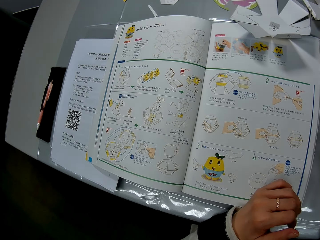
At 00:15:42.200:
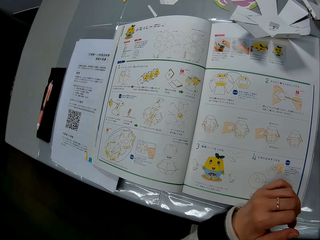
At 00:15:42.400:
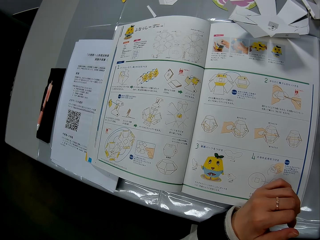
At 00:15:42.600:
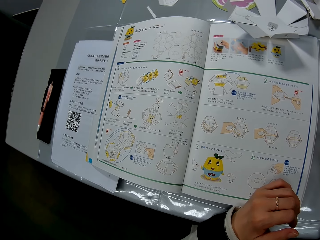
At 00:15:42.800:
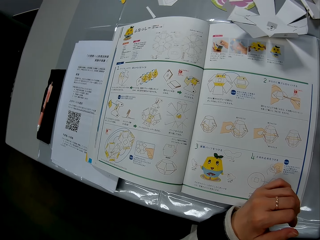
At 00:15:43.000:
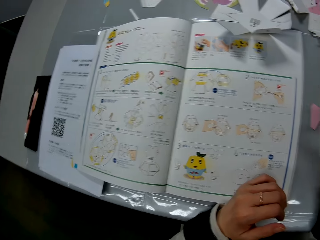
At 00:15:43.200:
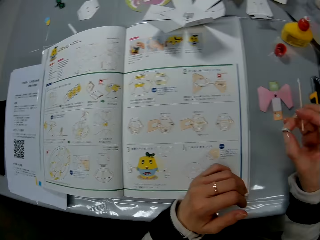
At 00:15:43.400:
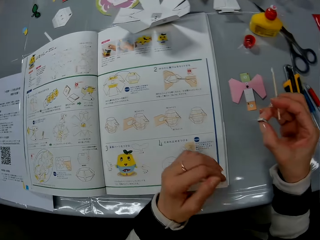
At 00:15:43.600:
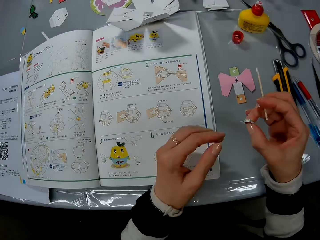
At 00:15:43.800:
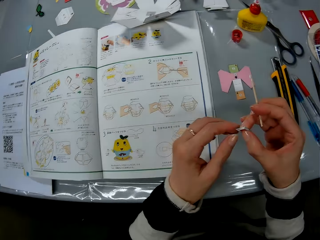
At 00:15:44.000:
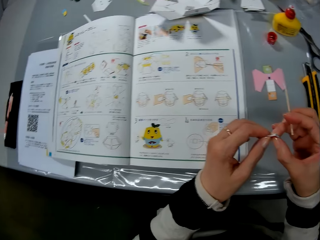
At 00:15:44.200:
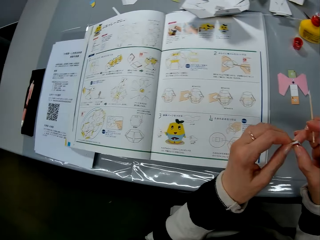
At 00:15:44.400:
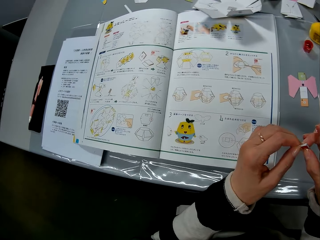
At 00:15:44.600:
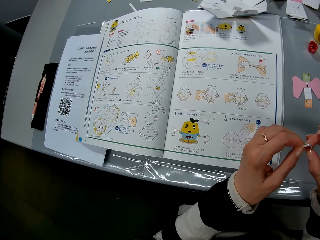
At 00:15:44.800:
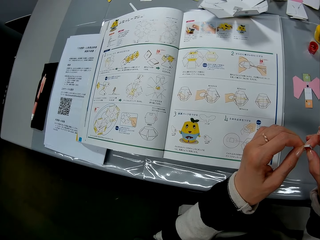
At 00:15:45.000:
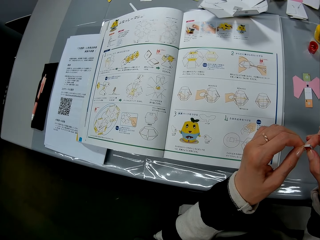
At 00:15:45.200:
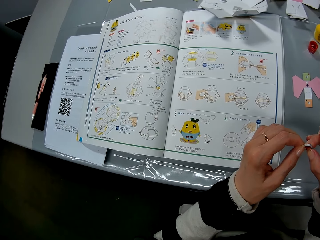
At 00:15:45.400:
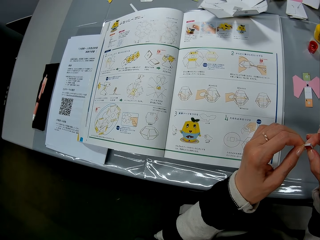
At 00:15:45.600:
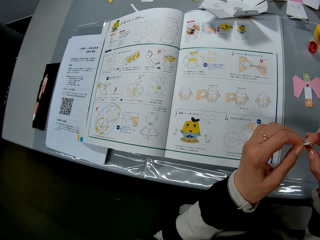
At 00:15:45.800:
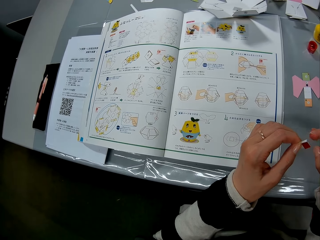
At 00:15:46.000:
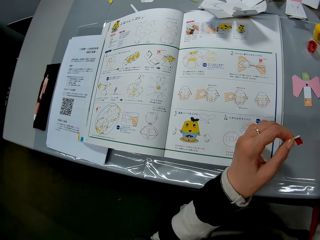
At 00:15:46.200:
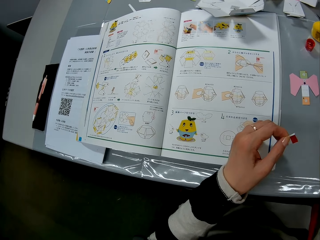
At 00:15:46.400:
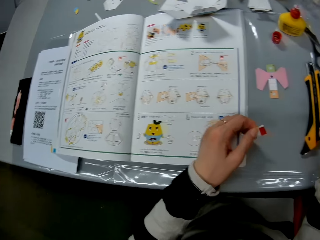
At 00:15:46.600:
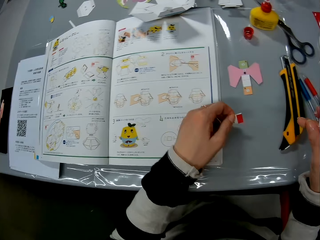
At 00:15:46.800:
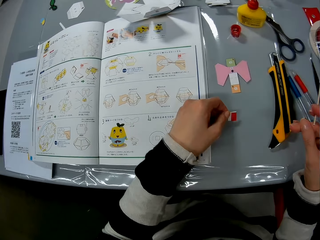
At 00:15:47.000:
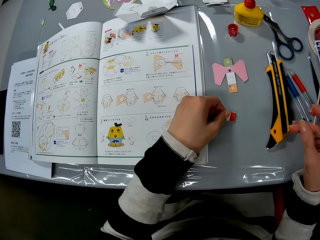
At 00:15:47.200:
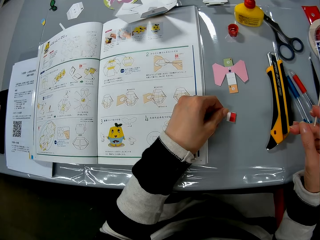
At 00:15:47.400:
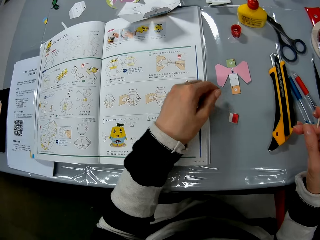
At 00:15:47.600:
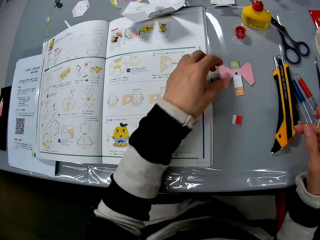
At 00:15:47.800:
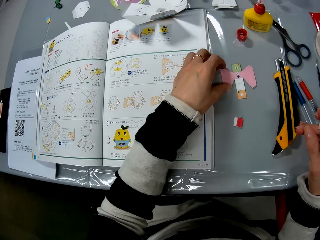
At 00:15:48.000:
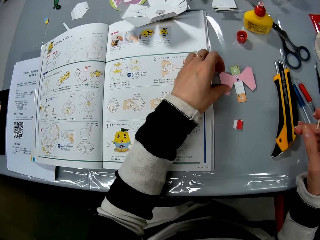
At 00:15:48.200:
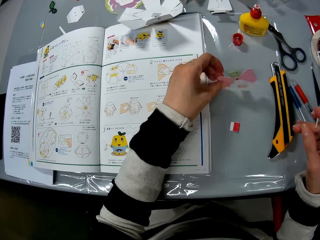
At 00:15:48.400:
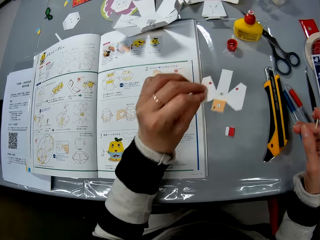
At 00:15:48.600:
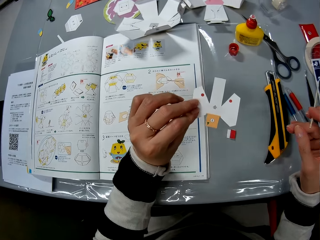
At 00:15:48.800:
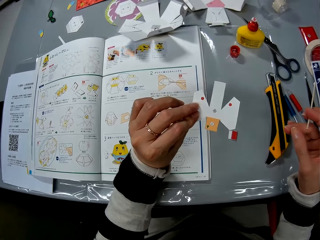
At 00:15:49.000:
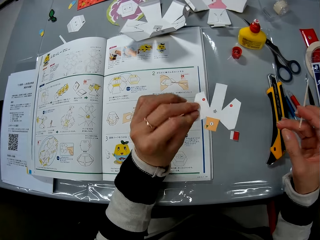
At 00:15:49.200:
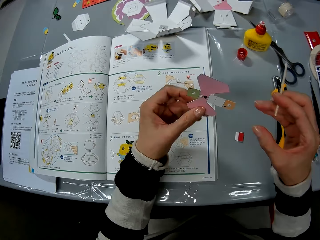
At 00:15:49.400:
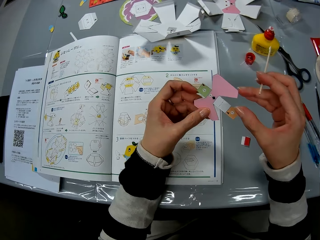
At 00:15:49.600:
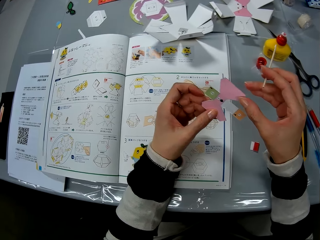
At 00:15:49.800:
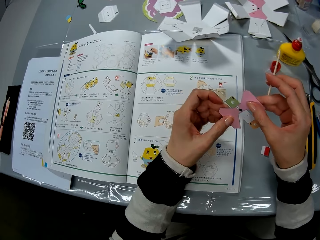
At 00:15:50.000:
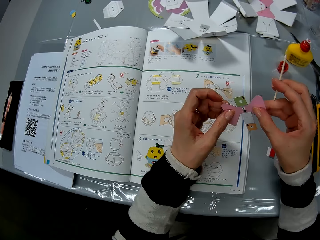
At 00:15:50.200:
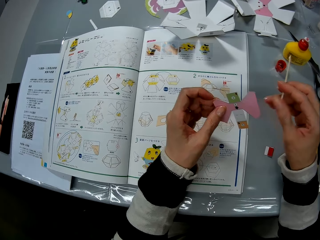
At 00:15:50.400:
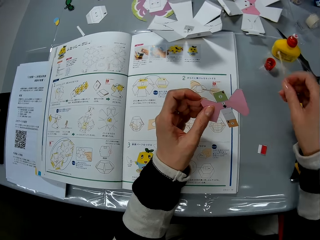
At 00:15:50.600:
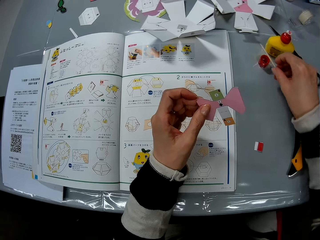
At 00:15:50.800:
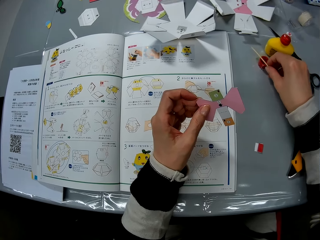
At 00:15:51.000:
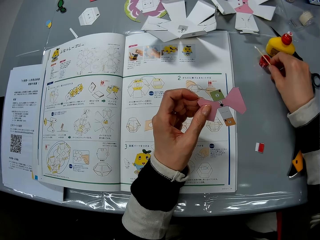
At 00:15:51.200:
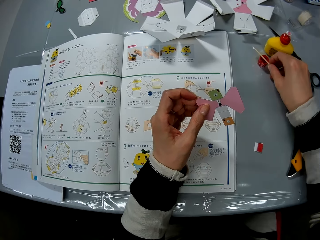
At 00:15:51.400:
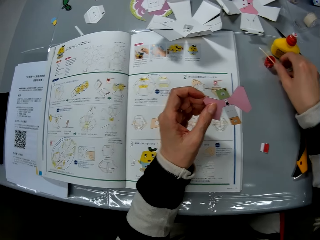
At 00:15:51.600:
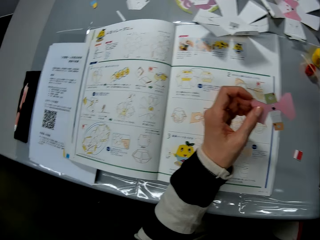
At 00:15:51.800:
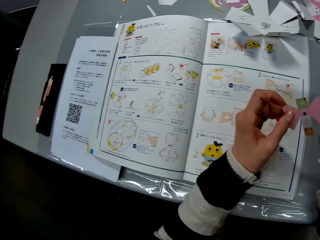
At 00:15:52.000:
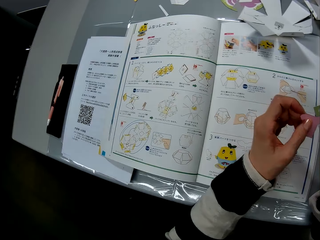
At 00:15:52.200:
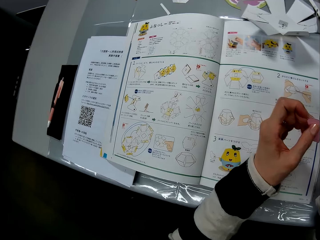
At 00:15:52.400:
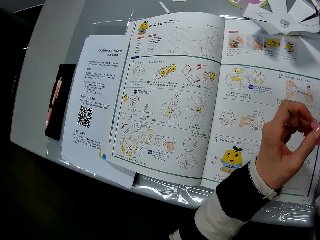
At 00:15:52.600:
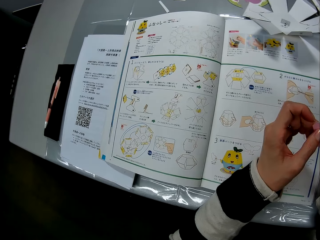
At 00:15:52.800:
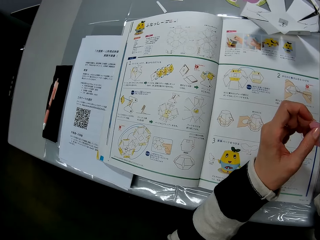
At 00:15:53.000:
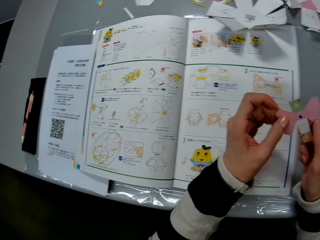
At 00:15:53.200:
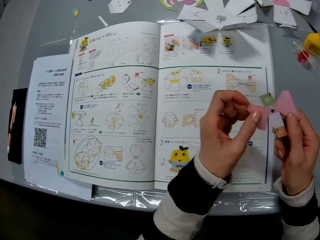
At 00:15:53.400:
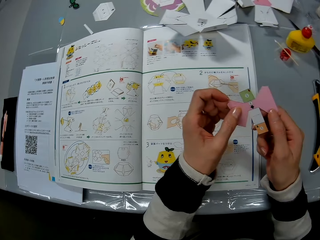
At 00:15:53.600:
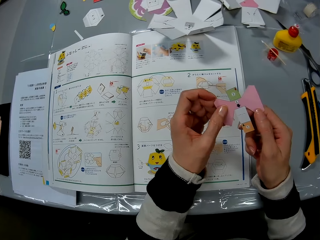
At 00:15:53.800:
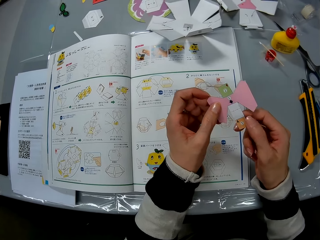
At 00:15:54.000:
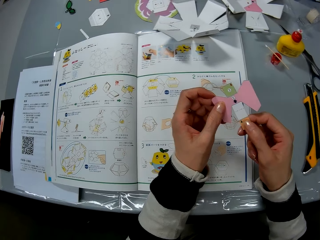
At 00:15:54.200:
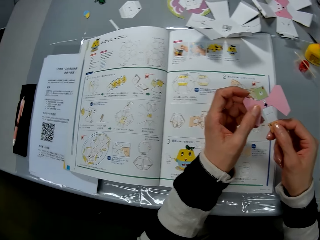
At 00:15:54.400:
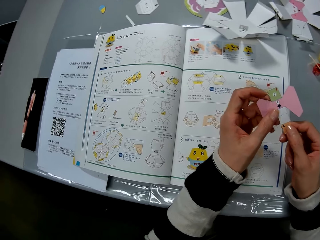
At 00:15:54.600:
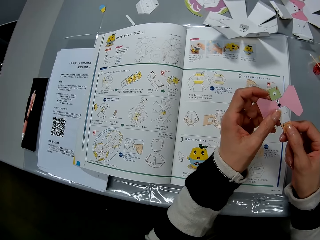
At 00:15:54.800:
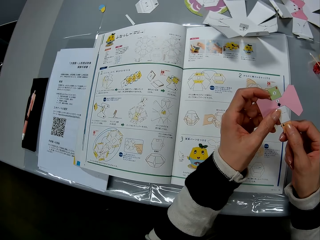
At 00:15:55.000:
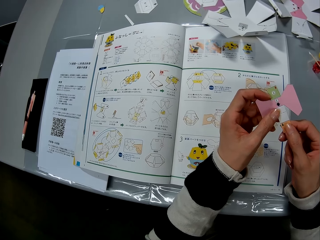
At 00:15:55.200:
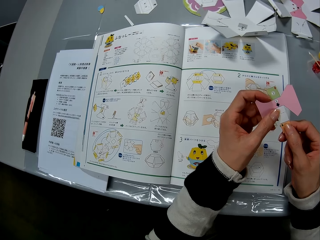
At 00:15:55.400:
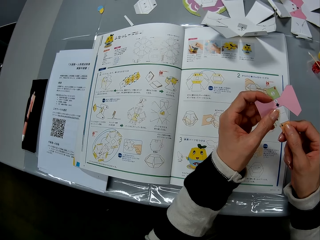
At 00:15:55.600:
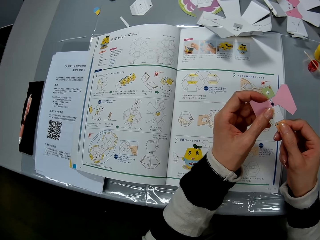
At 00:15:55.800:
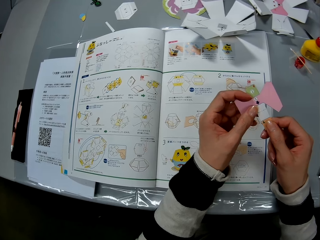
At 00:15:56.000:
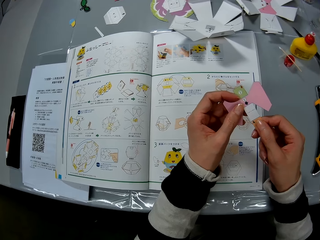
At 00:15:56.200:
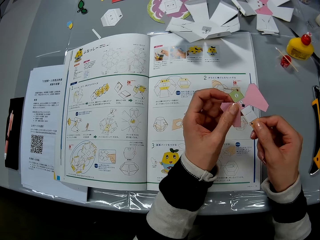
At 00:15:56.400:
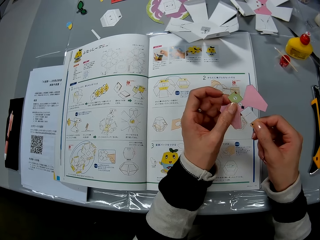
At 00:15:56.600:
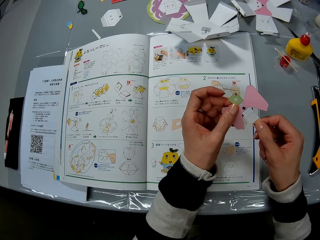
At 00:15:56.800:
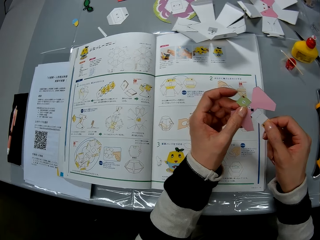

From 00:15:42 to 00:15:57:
The camera wearer presses the piece of craft paper together with her hands. She holds the papercraft in hand. She drops the piece of craft paper on the table. She picks up another craft paper from the table with her left hand and turns the craft paper in her left hand. She holds the papercraft in hand. She drops the stick on the glue bottle cover. She checks the craft paper in her hands. She holds the papercraft in hand.

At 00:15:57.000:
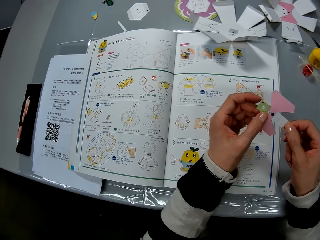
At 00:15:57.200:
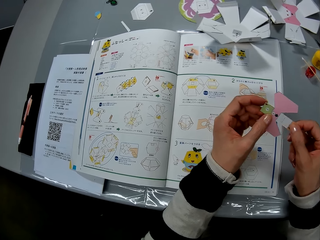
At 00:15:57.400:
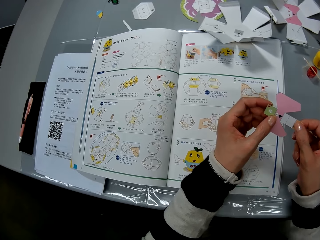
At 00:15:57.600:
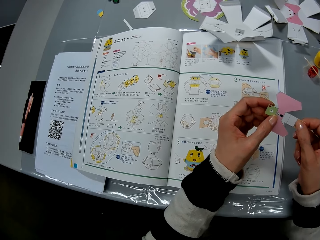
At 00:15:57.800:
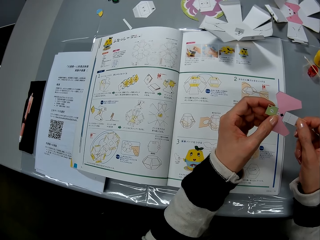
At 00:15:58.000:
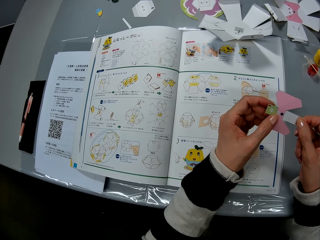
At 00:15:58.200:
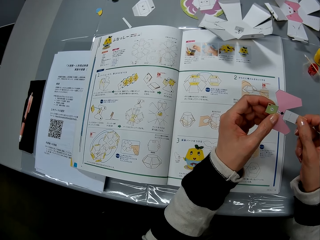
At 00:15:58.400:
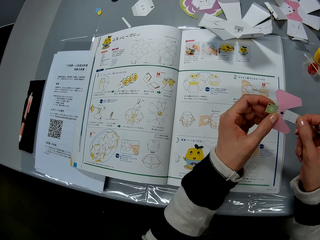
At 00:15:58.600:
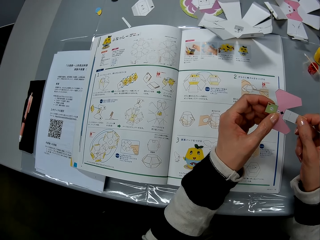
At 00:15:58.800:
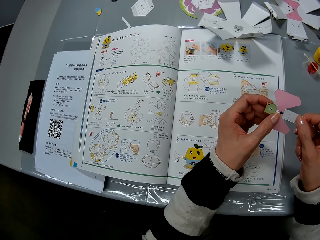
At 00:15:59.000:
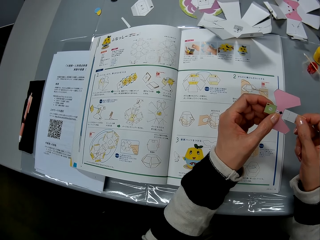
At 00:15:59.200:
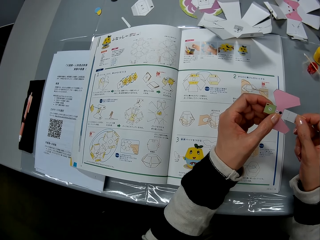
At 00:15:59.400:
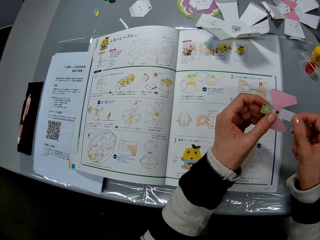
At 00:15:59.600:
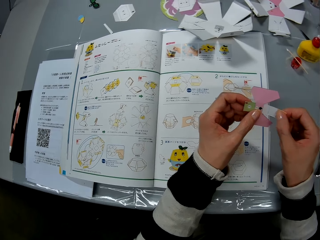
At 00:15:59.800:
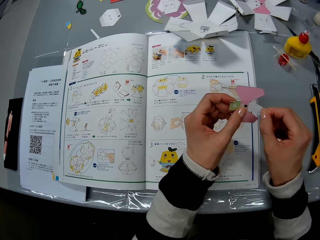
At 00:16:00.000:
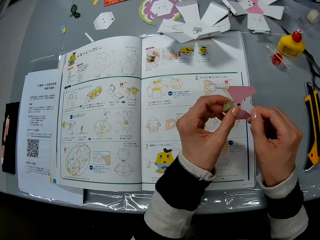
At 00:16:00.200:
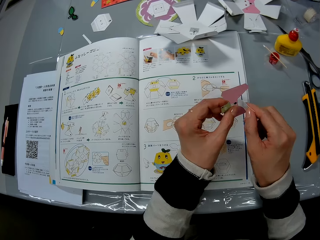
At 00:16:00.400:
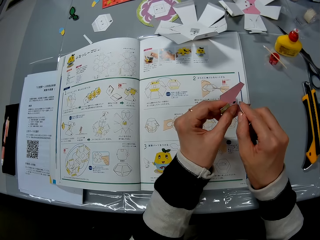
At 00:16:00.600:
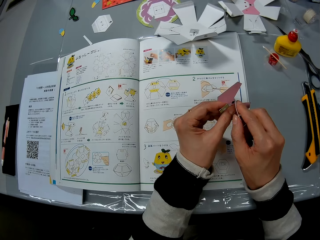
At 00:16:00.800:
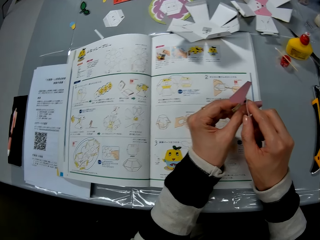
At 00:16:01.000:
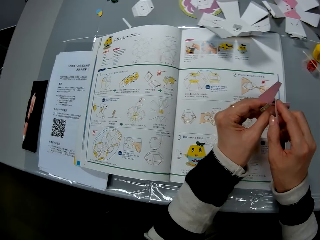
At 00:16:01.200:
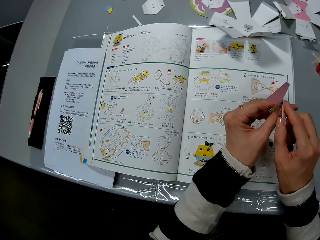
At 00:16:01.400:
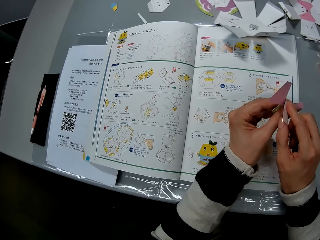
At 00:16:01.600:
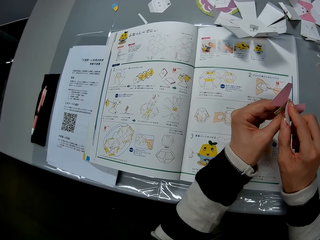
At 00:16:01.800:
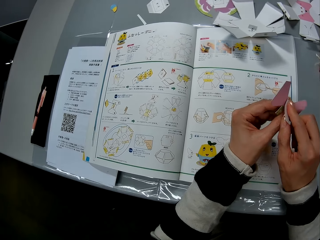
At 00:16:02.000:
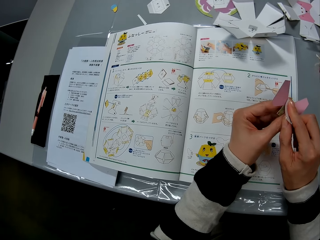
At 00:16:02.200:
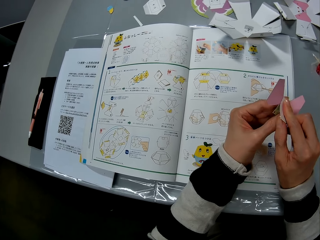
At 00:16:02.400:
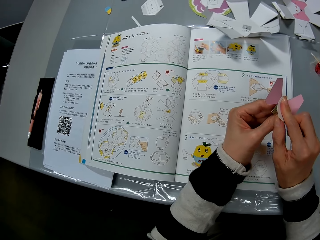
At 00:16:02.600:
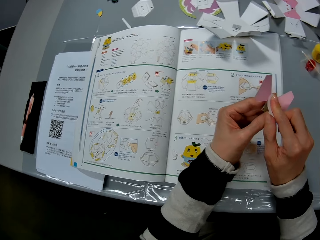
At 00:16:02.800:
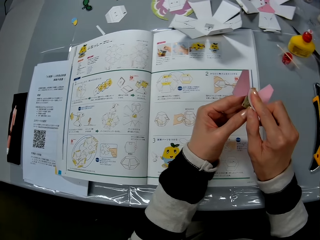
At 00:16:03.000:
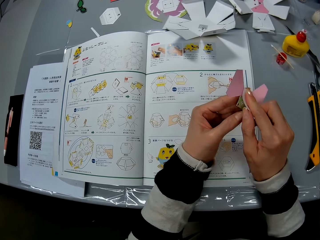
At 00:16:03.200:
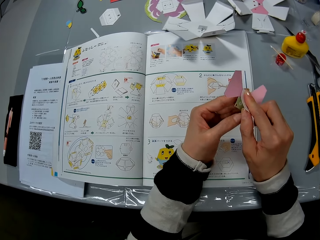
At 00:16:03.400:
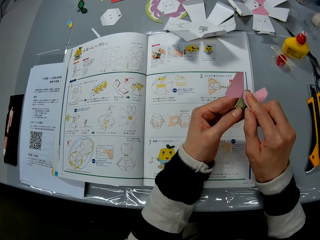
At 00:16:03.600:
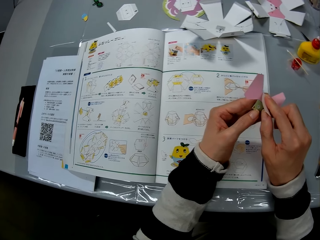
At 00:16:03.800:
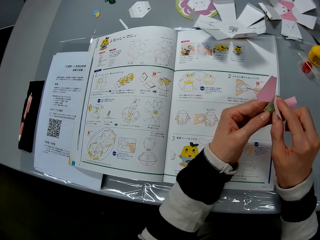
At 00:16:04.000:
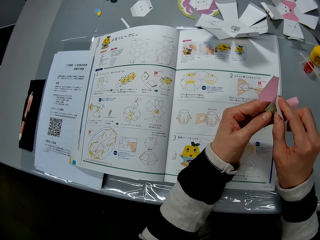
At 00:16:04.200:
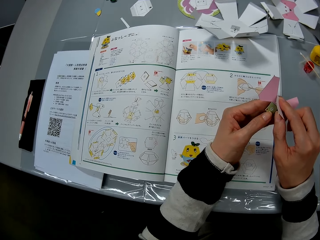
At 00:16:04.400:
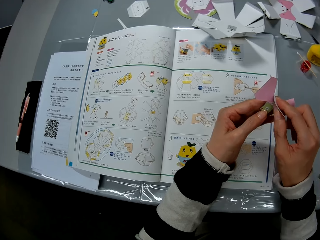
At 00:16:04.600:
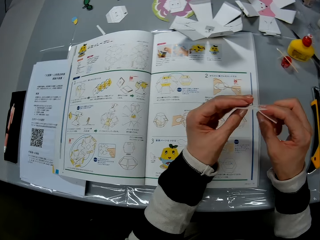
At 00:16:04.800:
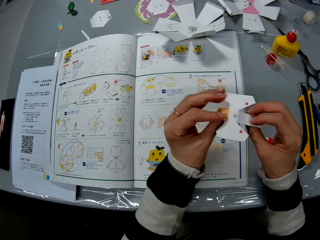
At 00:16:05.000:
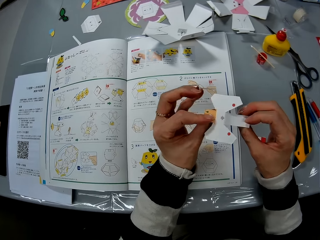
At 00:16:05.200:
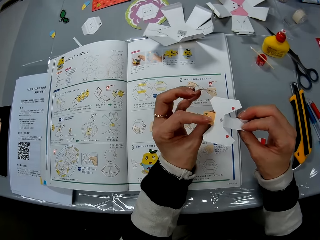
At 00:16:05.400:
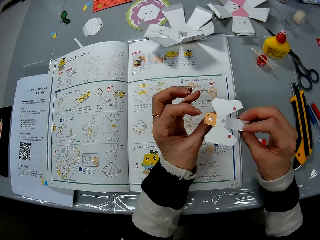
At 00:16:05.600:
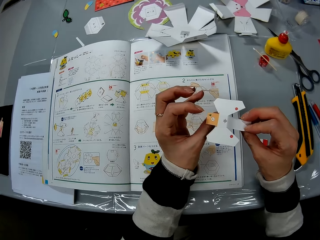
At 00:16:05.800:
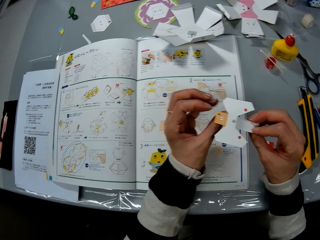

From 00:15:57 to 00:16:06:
The camera wearer folds the craft paper with her hand. She turns the craft paper over in her hands.
